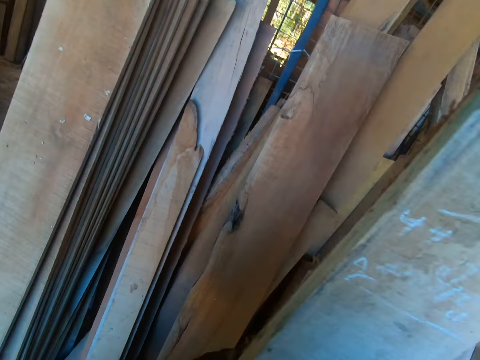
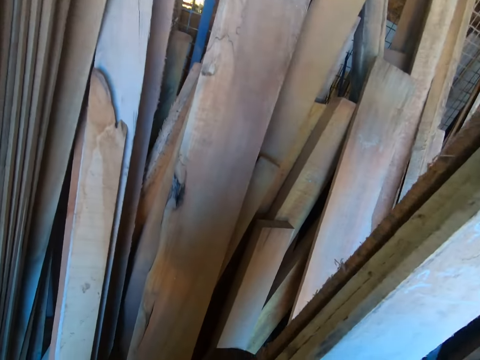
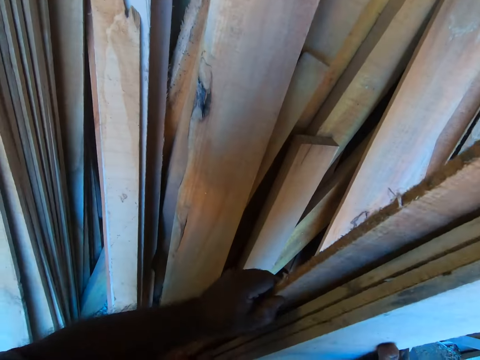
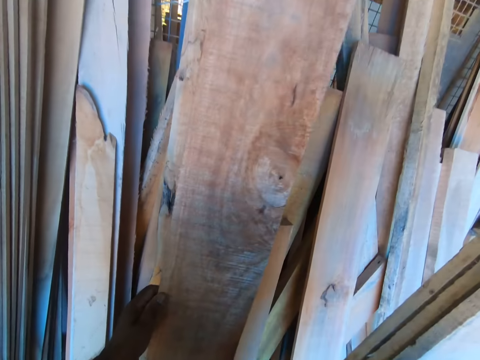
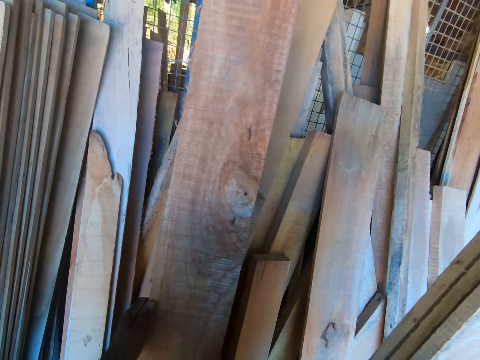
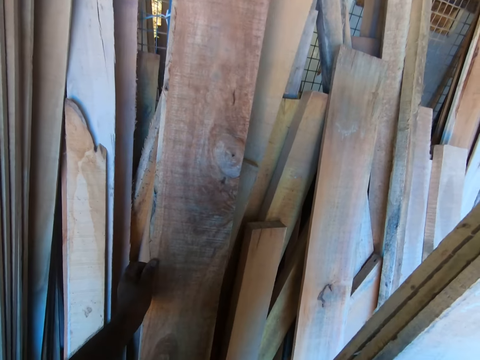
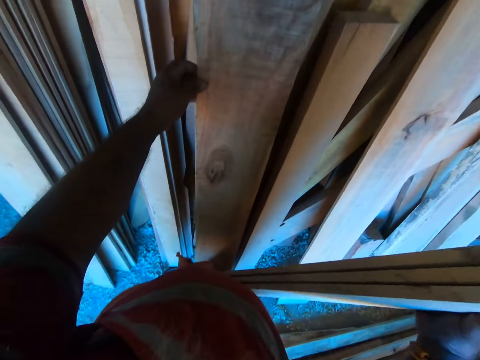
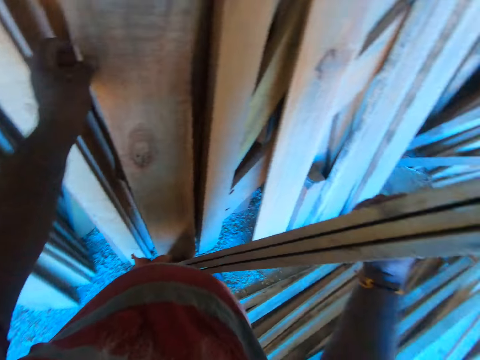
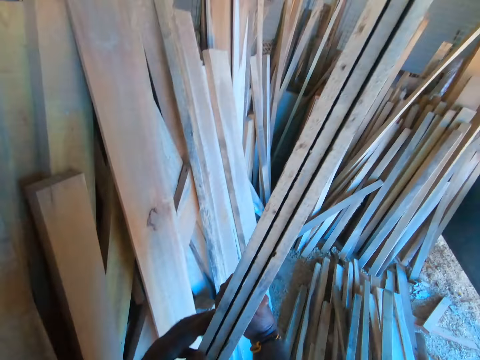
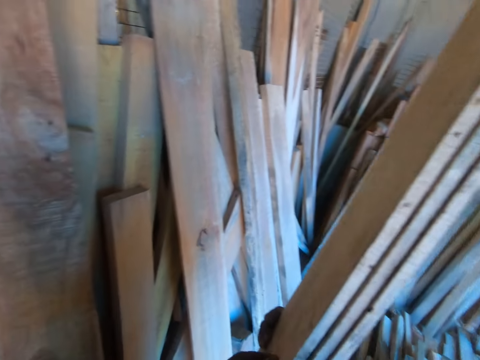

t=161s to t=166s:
The camera wearer places a wooden plank against the wall with his left hand.

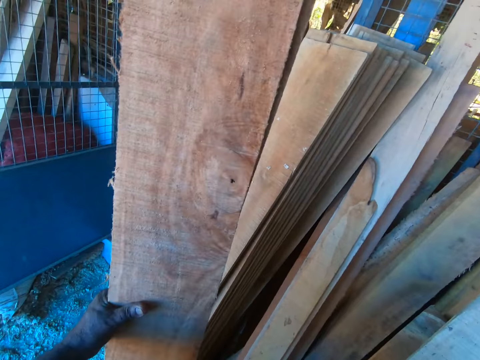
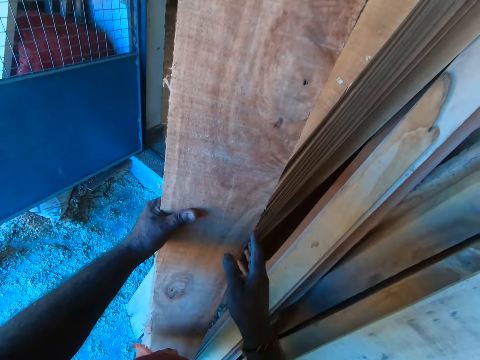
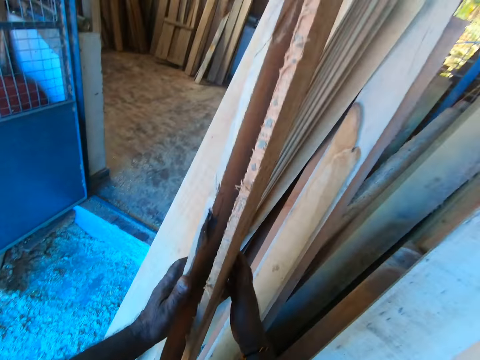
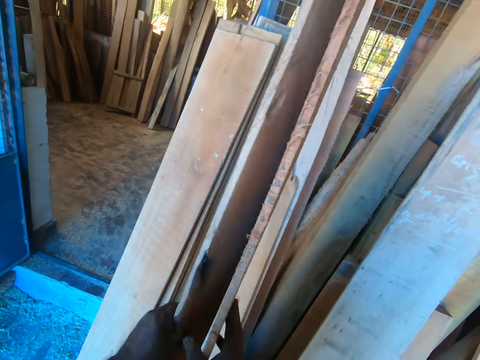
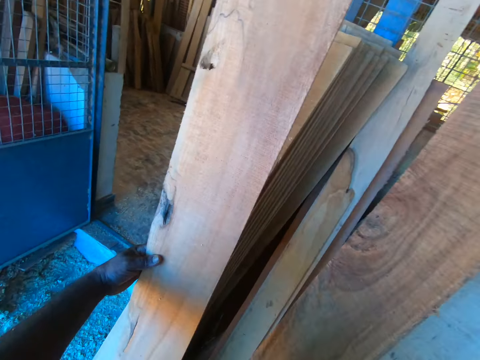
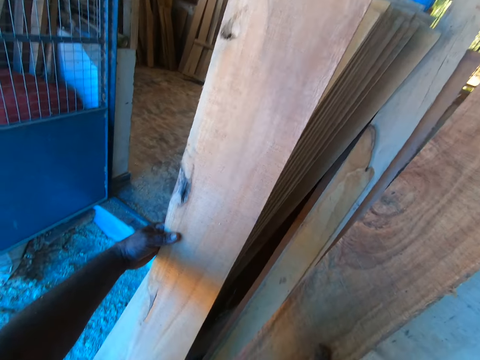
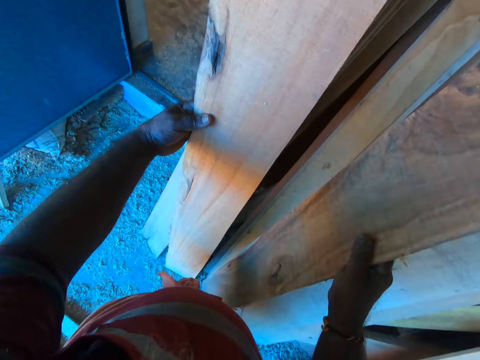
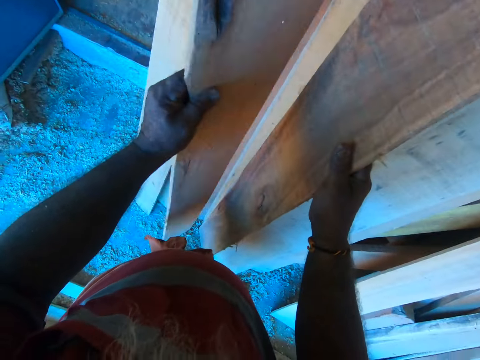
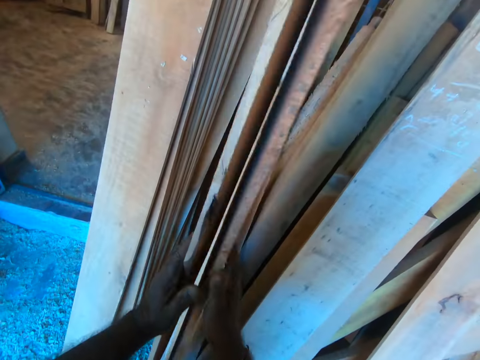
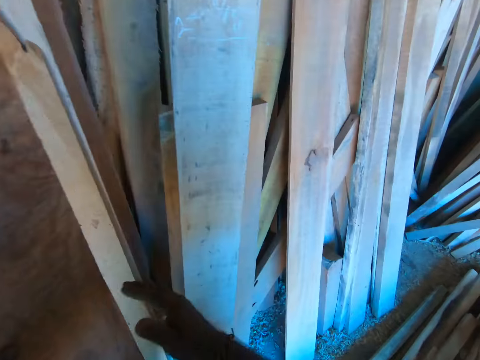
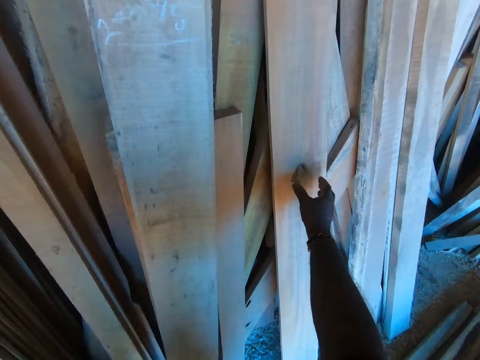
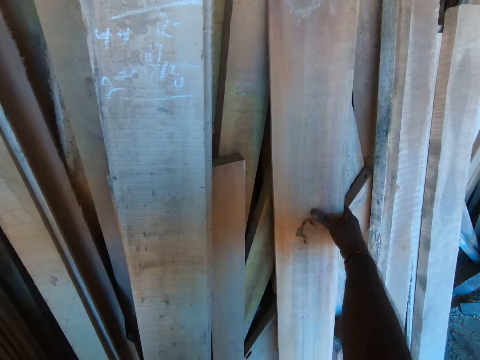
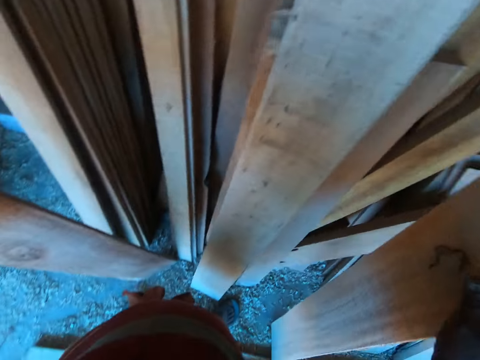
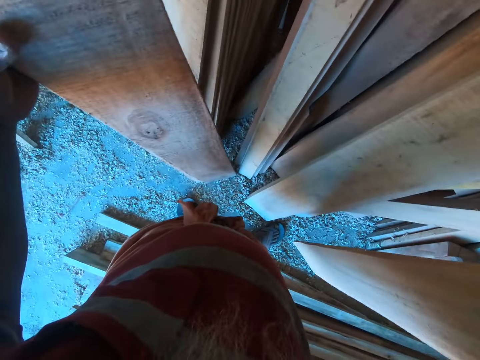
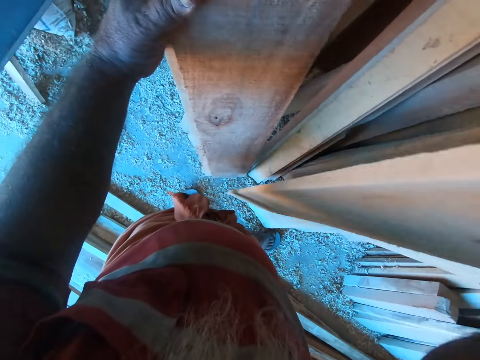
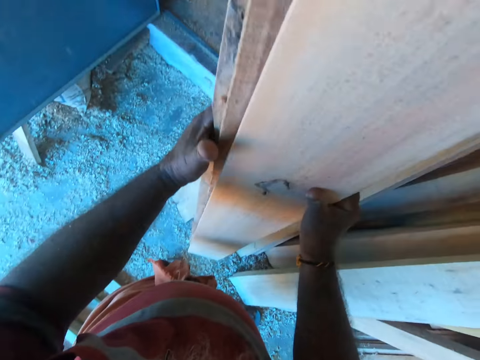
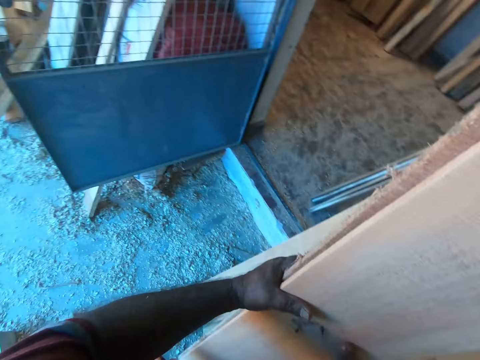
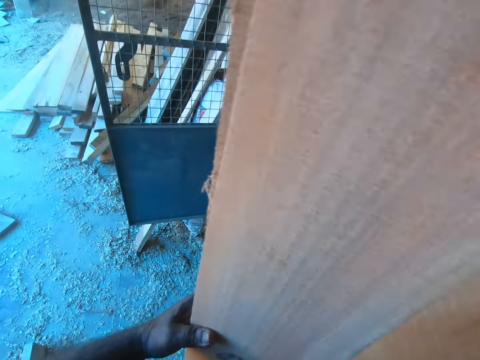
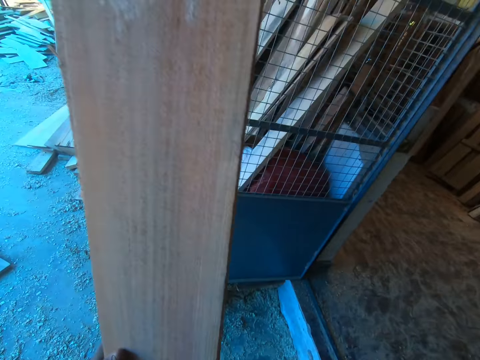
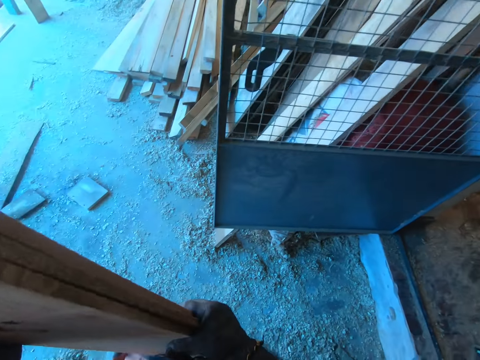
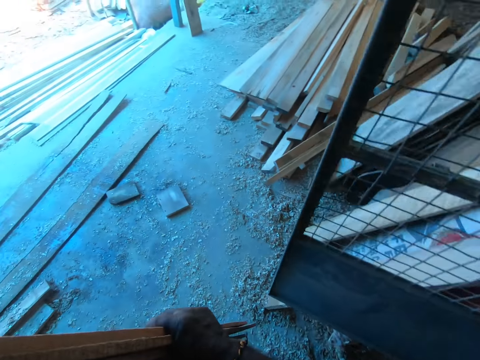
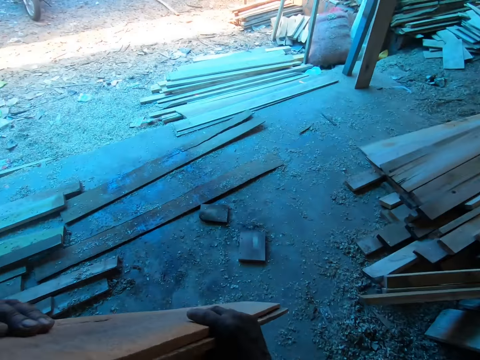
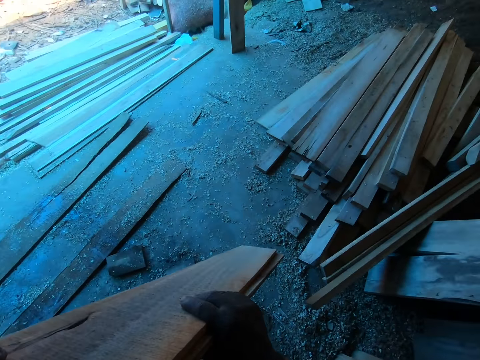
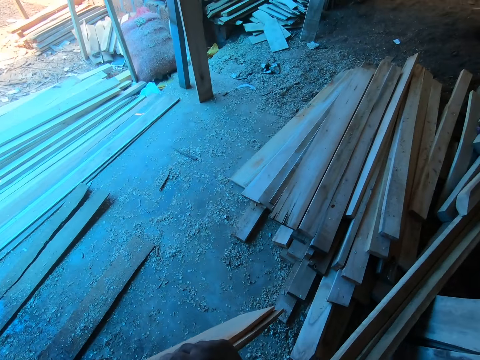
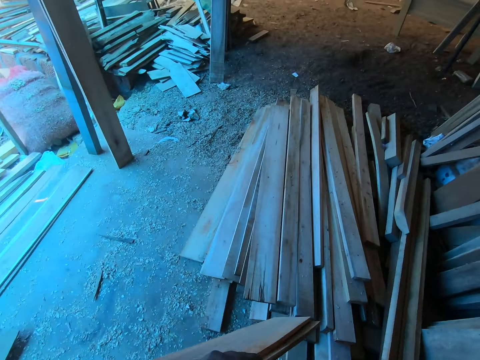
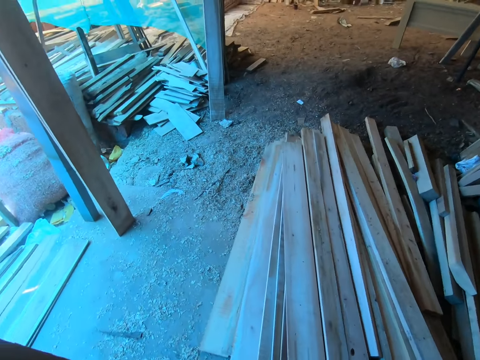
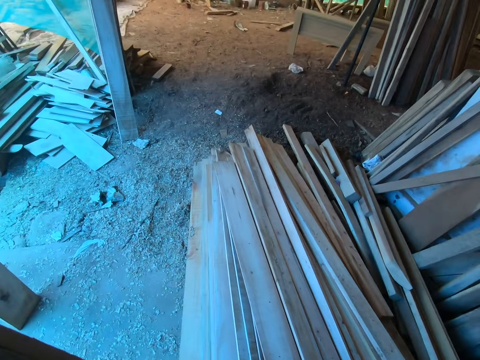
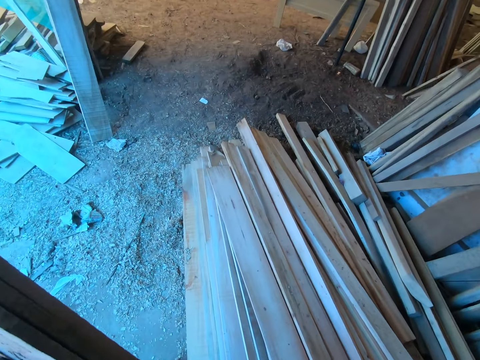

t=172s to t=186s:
The camera wearer places the wooden planks against the wall with his right hand. He holds the wooden planks in his hands. He looks at the piece of wood. He picks a wooden plank from the wall with his right hand. He transfers the piece of wood to the left hand. He carries the wooden planks with both hands. He walks around.

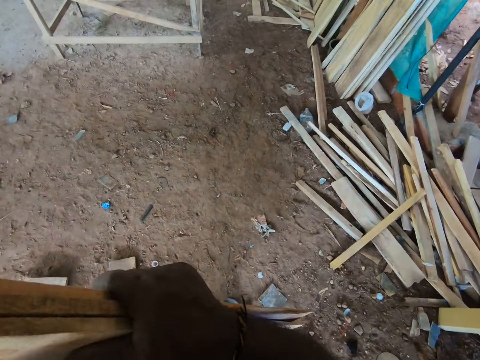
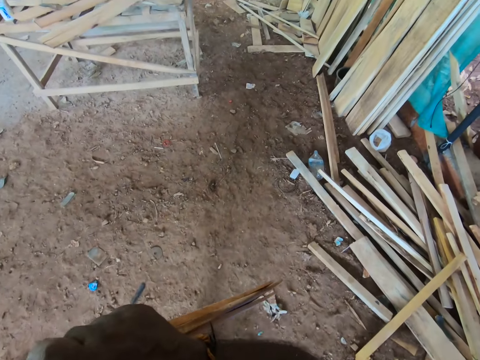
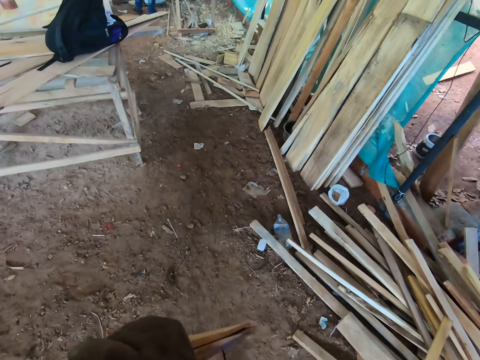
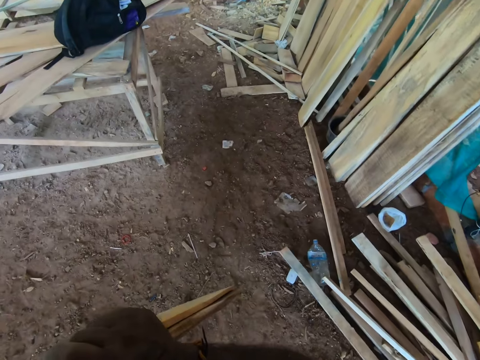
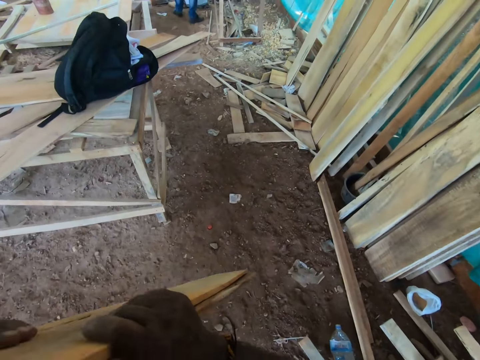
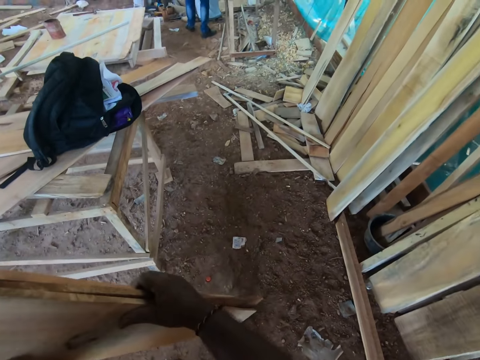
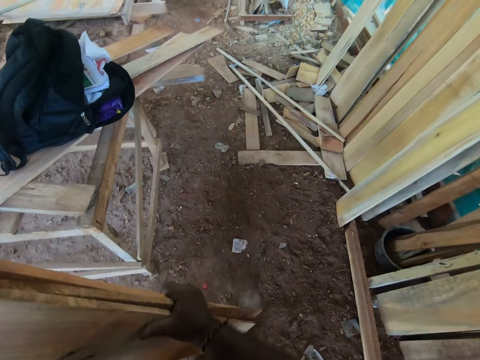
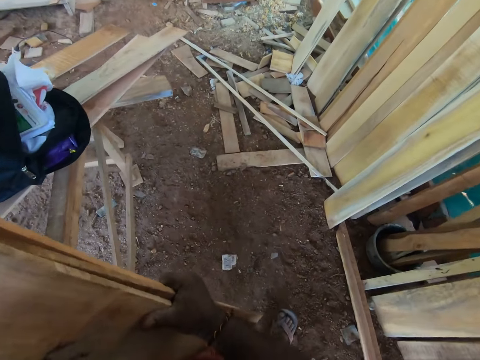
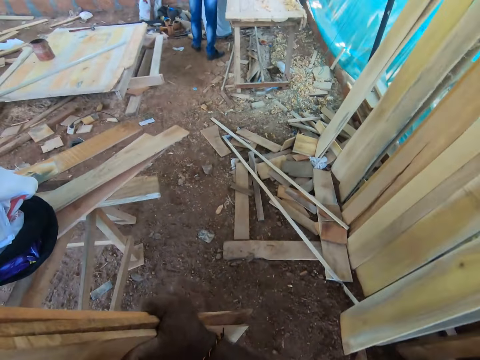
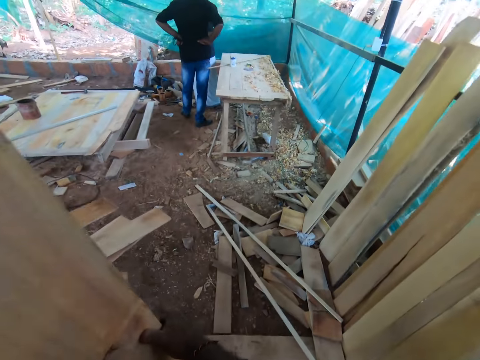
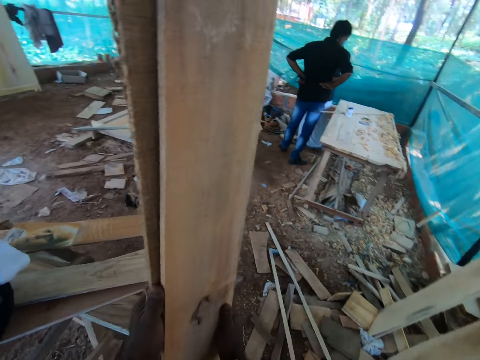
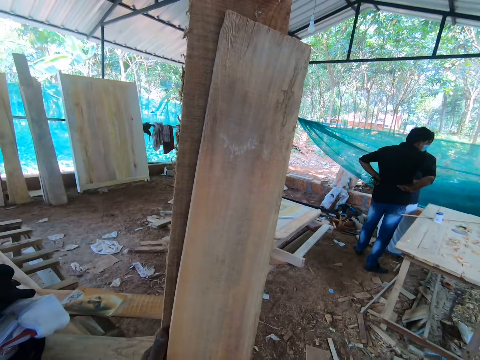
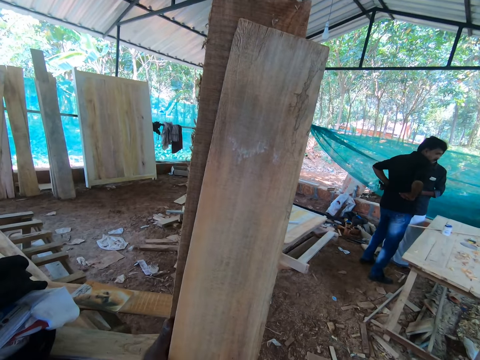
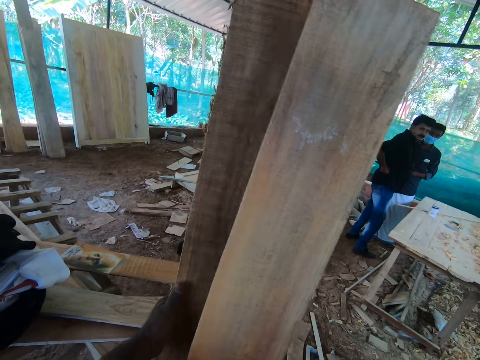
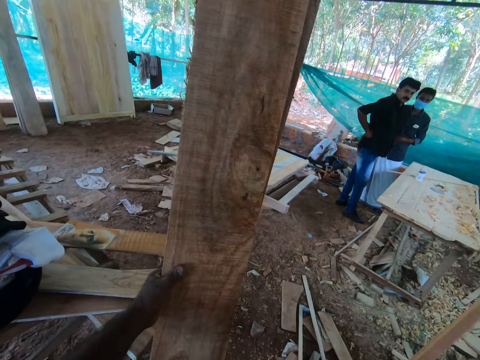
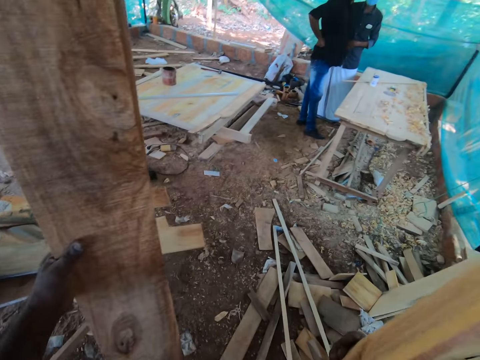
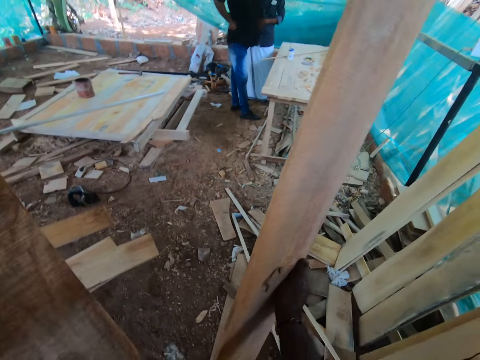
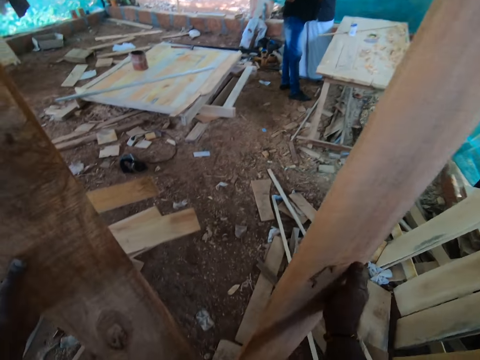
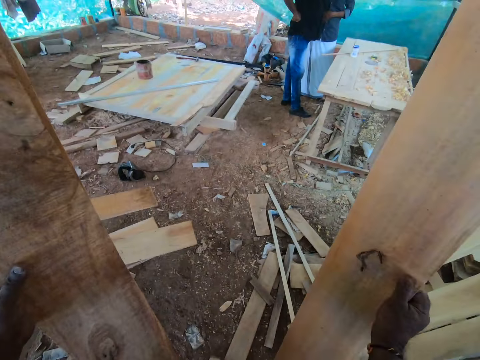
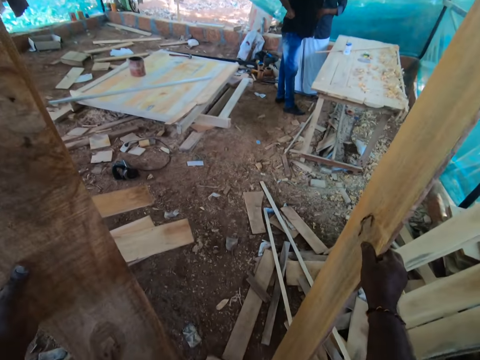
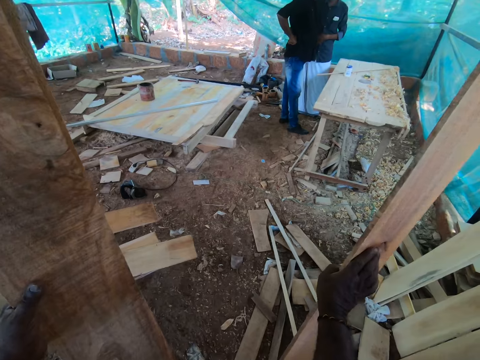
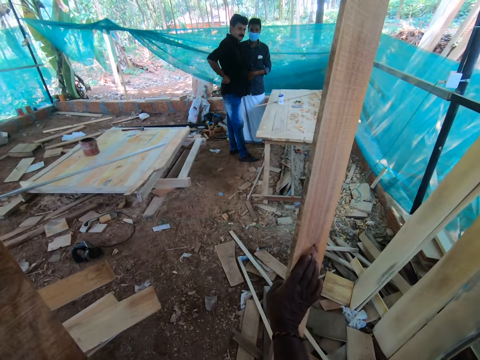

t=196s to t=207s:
The camera wearer converses with men. They hold one piece of wood with the right hand. They look at the piece of wood.
